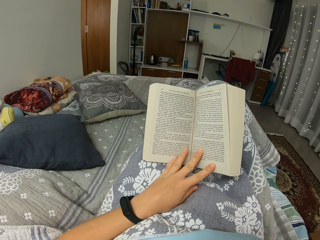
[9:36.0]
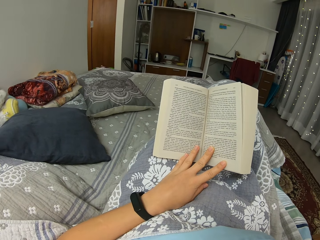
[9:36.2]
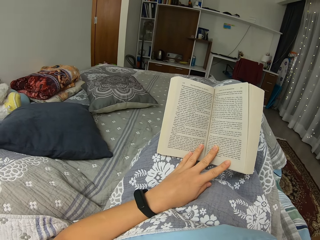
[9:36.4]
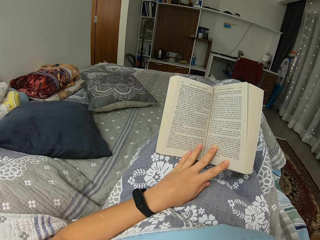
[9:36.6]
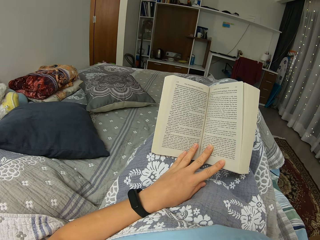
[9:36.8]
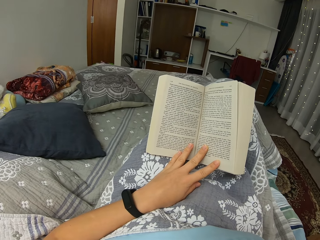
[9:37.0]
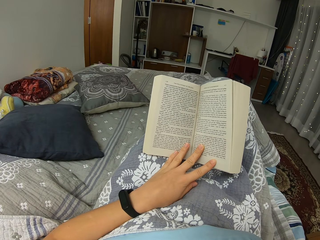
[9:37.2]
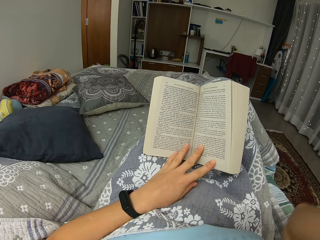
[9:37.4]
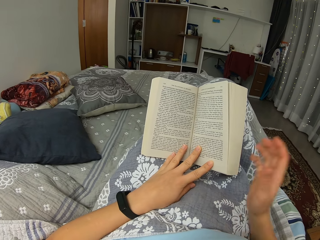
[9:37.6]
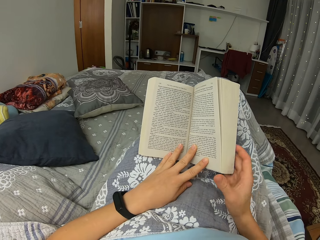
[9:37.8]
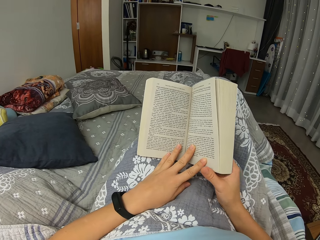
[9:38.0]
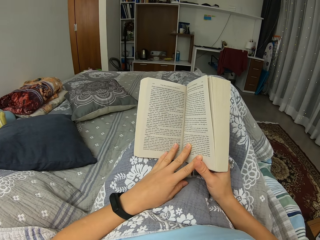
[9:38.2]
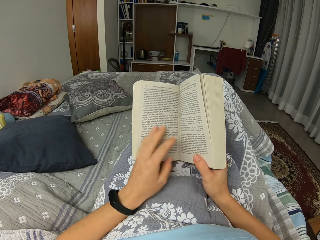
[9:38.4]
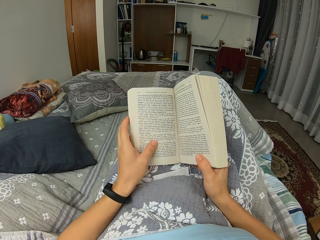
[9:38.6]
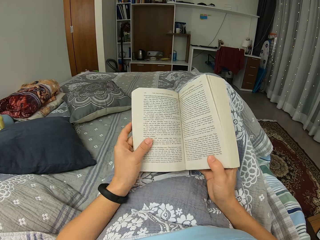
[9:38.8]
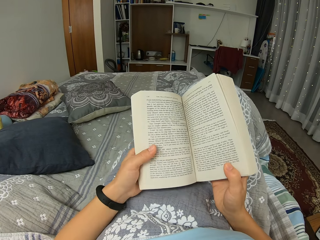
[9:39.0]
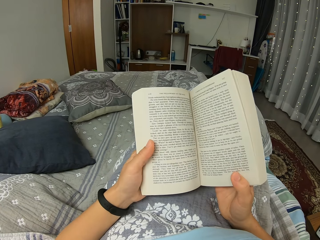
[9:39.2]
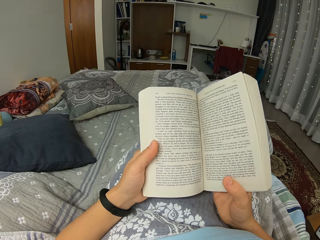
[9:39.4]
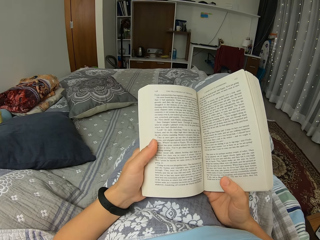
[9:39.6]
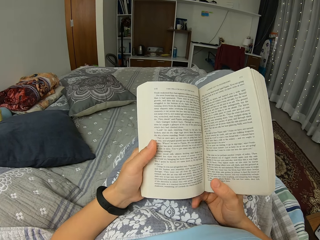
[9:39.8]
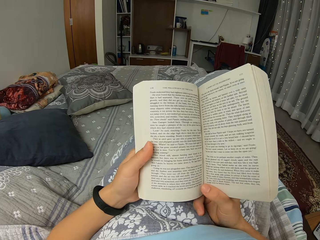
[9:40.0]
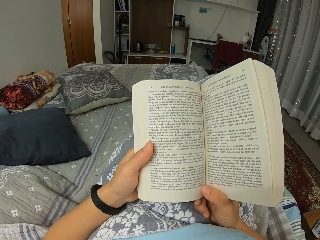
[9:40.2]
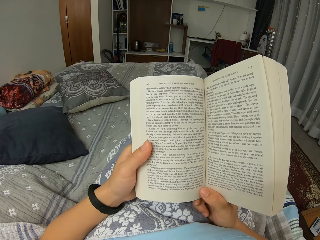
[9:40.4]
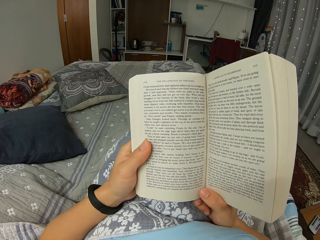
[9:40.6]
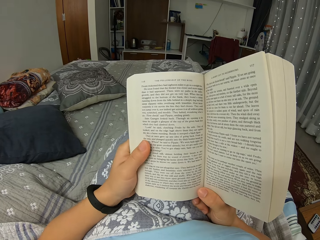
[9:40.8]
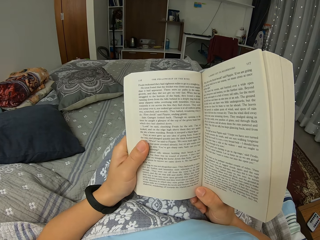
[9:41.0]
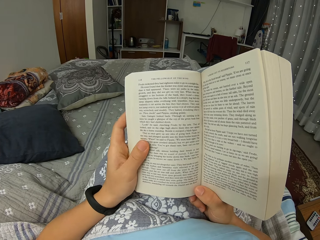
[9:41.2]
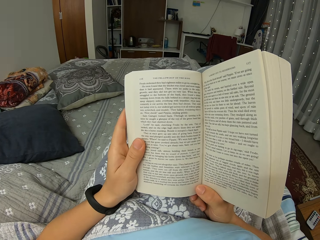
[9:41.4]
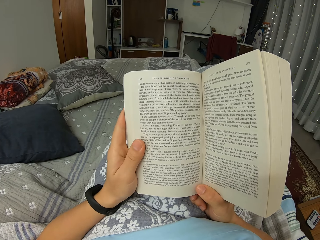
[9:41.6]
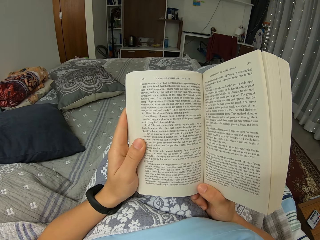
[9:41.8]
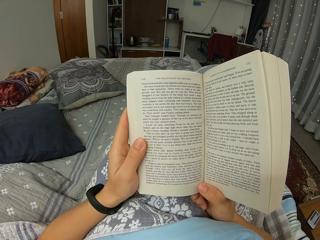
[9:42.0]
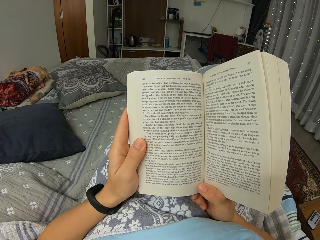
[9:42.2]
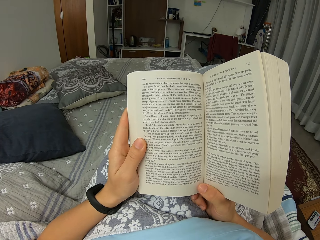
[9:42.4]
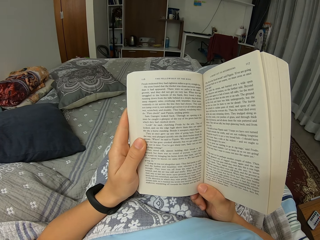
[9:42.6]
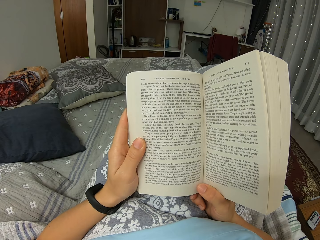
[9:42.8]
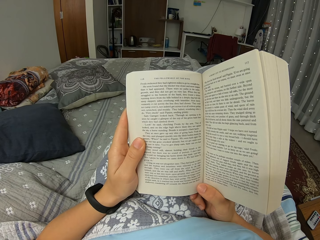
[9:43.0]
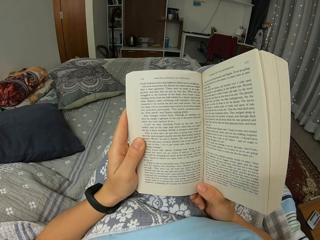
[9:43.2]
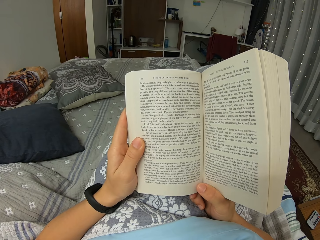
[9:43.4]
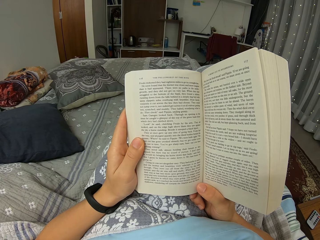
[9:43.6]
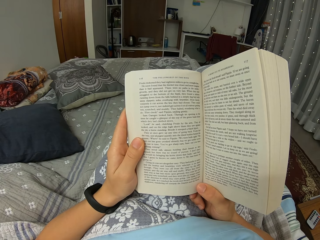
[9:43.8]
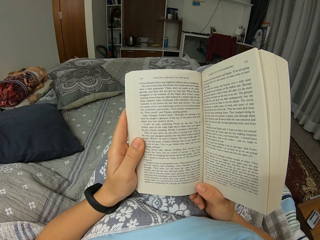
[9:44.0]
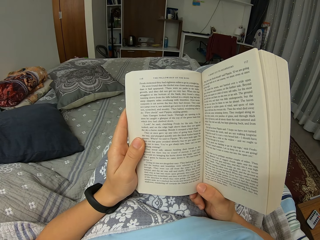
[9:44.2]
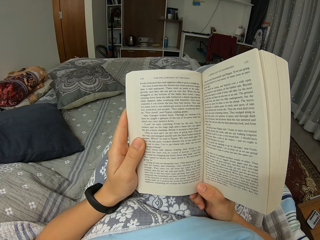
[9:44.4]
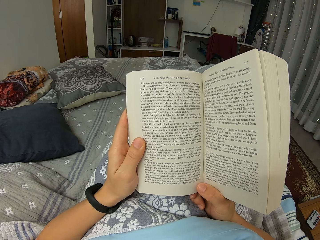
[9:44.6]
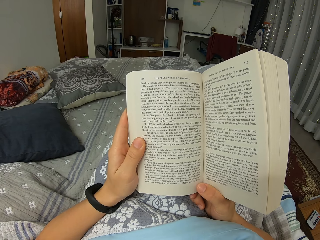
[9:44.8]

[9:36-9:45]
The camera wearer holds a book with both hands and reads the book. They lift the book. They read the book.

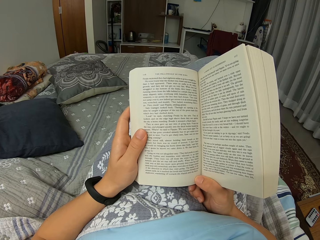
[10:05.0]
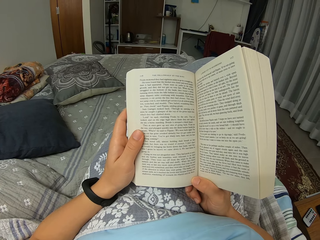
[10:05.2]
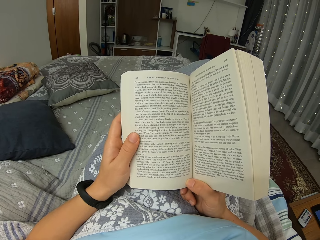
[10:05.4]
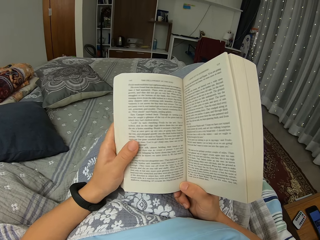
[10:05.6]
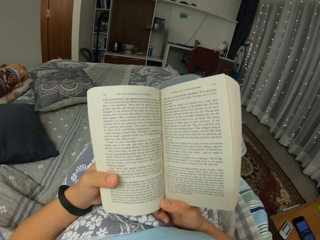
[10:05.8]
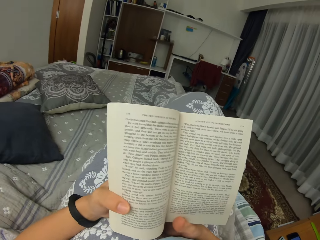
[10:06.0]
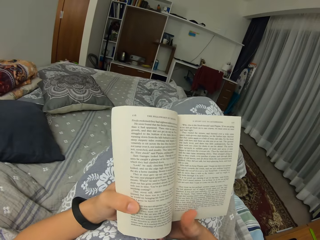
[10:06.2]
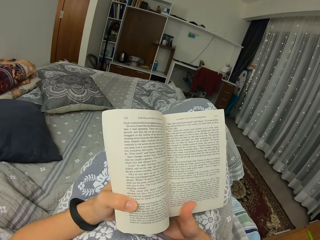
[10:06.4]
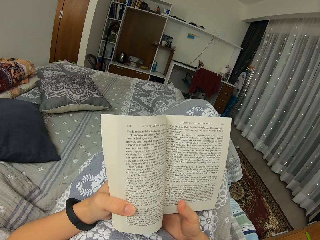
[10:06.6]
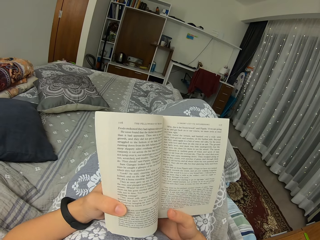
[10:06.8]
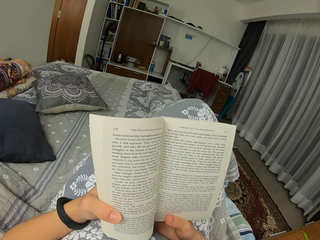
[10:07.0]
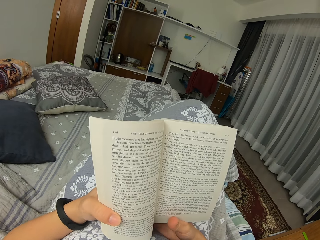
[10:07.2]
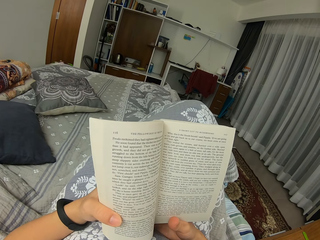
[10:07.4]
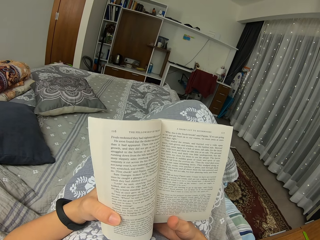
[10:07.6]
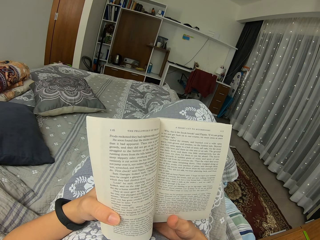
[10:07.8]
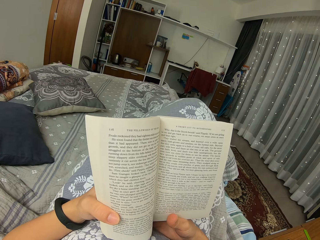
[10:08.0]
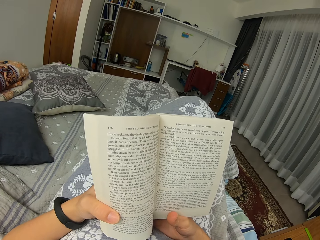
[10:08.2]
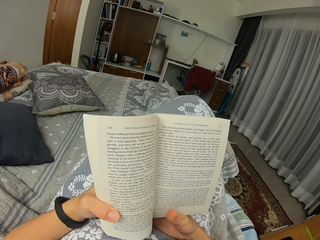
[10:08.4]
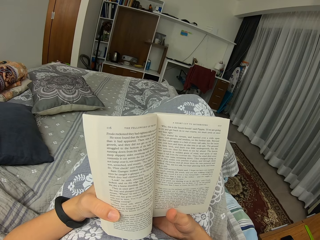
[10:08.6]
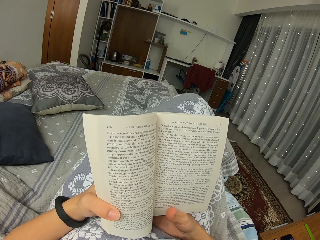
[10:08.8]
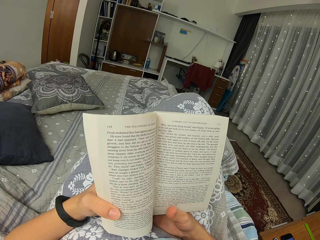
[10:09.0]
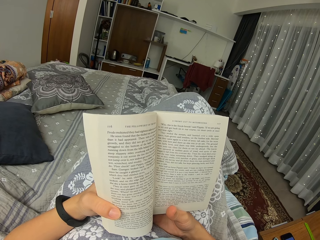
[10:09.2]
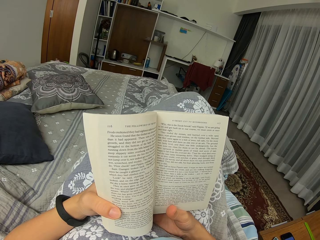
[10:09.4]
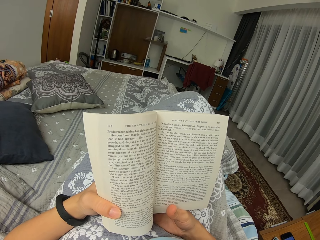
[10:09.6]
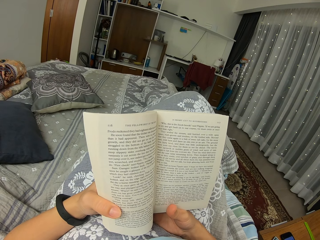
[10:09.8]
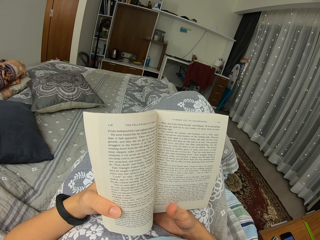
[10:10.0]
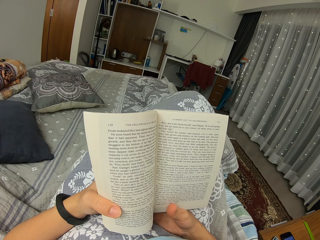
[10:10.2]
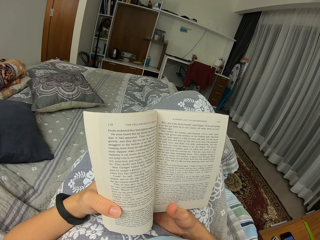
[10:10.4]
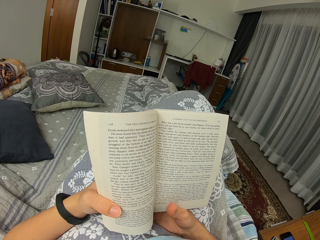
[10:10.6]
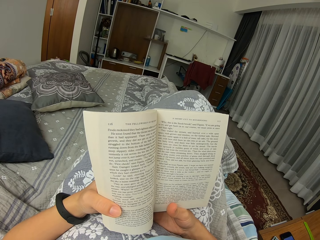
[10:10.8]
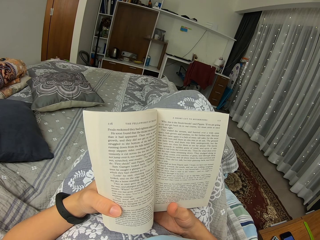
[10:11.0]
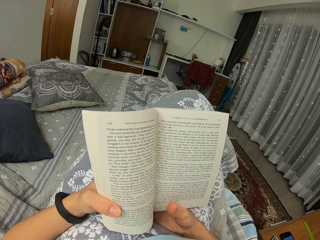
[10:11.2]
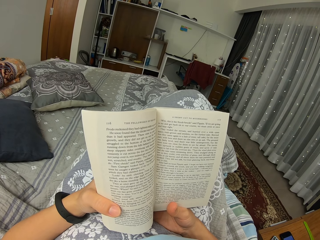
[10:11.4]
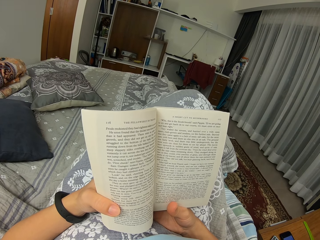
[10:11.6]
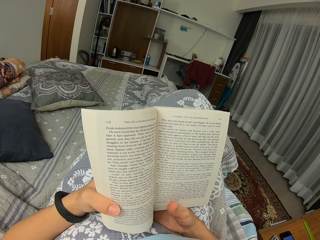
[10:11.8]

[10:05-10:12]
The camera wearer moves a book.

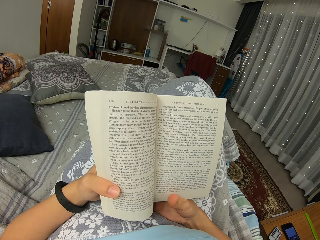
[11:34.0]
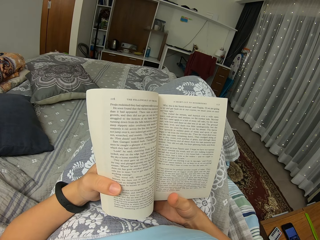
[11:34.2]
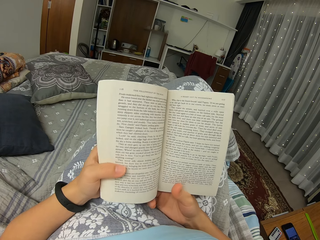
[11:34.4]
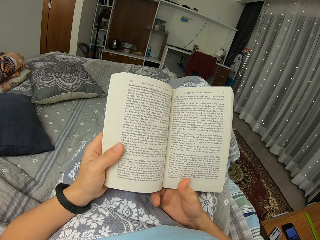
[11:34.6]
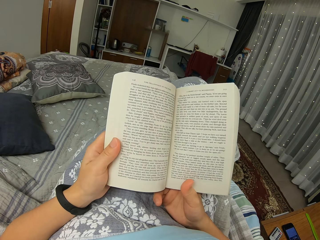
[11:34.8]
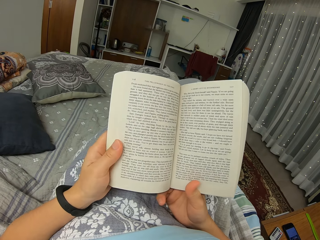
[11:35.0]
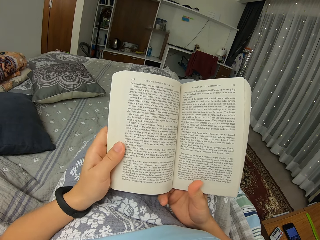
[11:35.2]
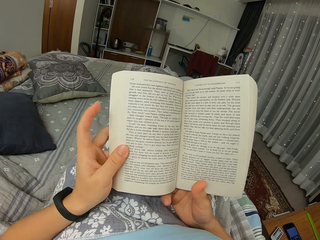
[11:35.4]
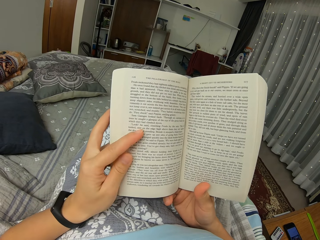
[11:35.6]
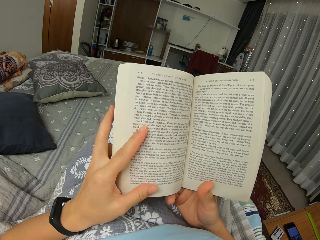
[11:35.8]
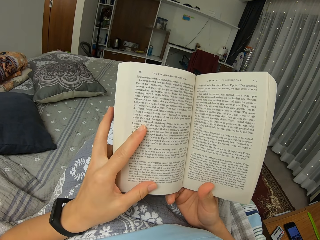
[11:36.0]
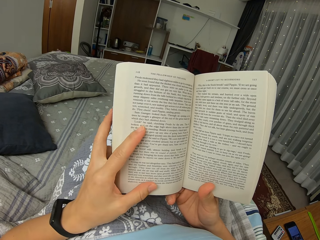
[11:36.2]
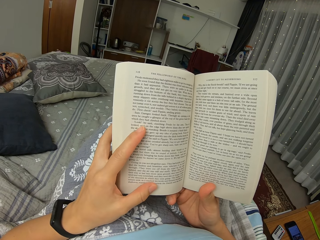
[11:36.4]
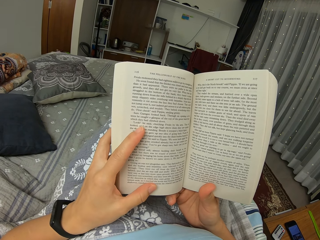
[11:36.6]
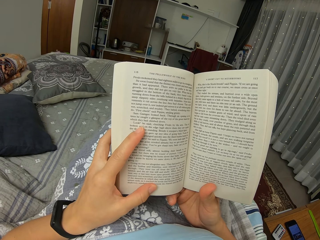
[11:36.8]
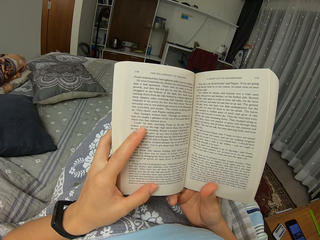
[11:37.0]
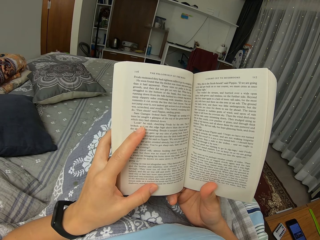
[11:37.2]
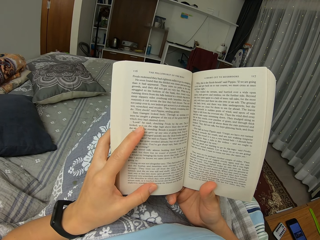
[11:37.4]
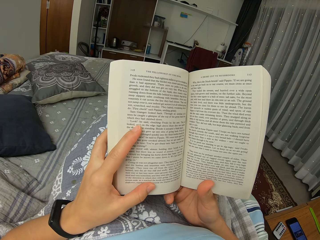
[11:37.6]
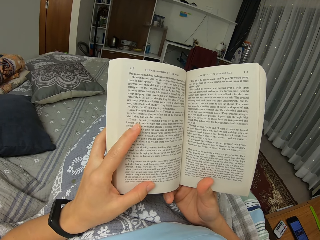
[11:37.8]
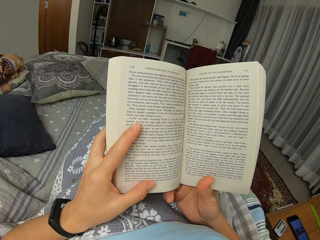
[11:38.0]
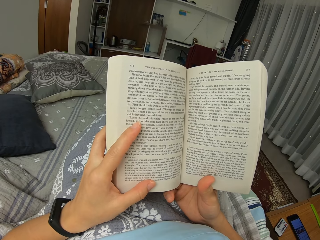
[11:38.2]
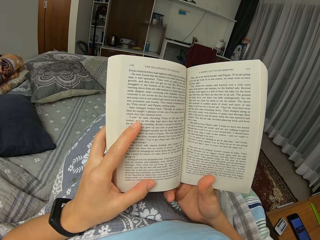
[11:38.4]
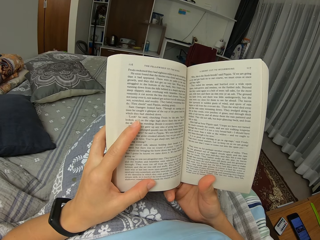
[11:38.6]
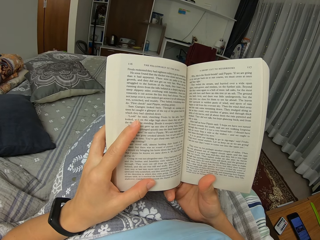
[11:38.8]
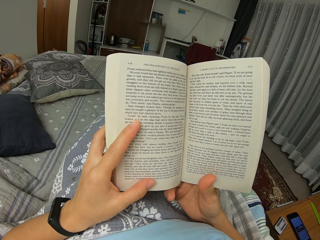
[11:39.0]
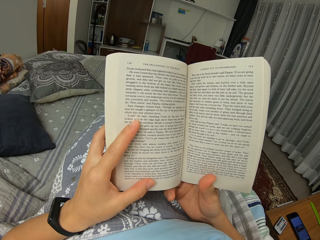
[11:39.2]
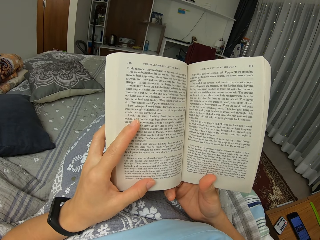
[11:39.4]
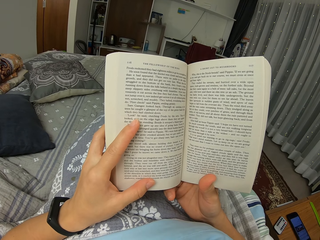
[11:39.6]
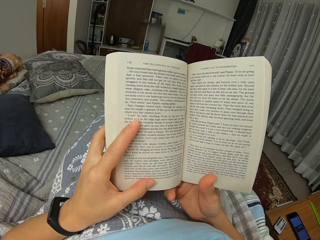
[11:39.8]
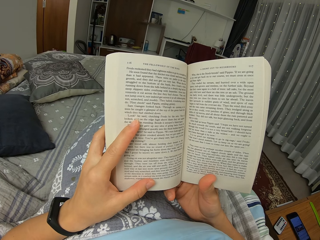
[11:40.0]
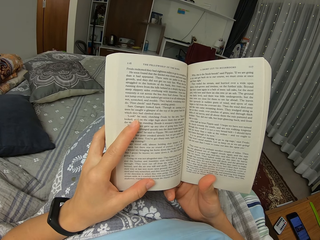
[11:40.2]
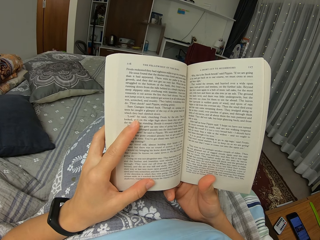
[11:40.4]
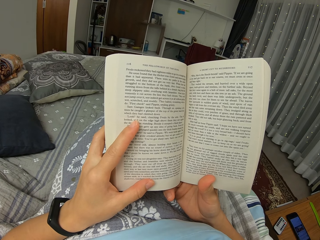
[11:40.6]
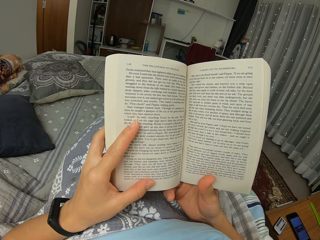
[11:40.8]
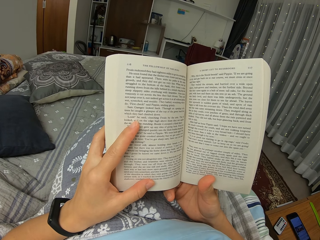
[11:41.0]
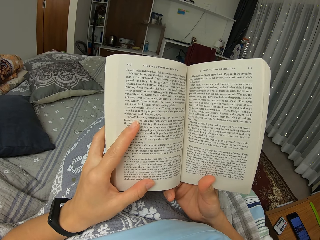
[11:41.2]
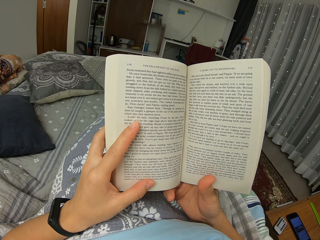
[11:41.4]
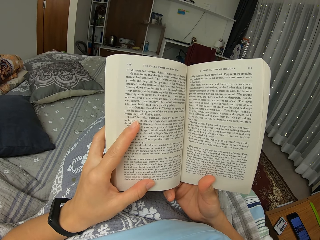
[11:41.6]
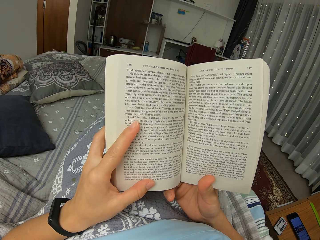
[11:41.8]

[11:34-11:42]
The camera wearer moves the hand. They read a book. They slightly lift the book.
